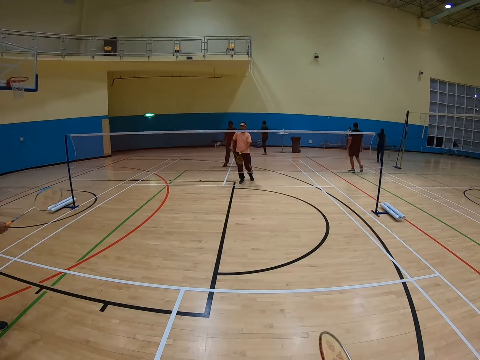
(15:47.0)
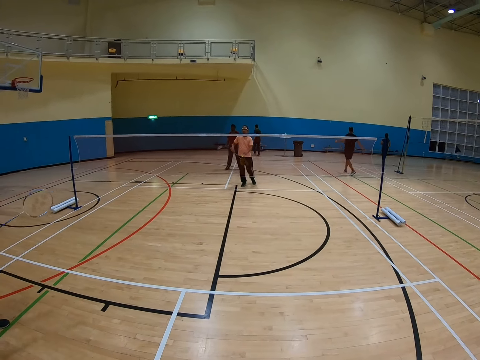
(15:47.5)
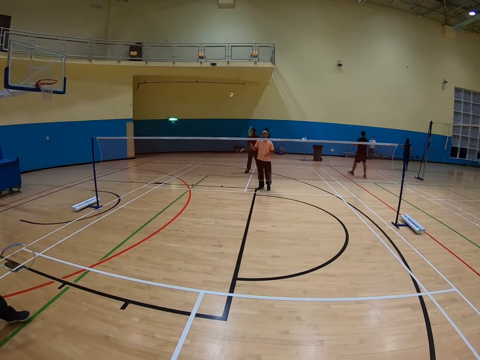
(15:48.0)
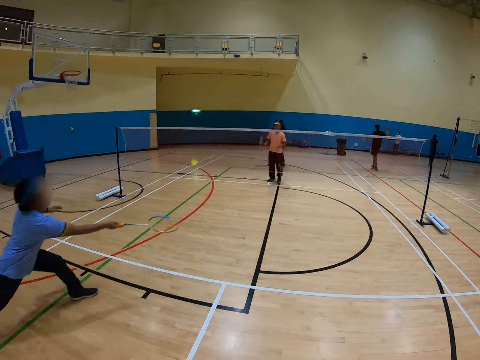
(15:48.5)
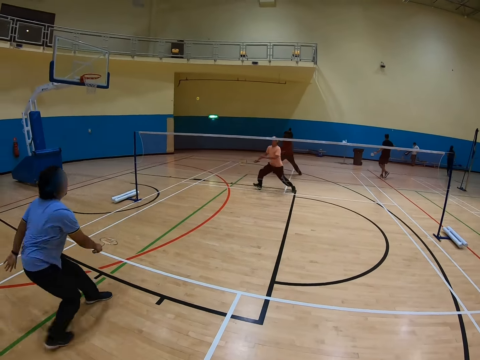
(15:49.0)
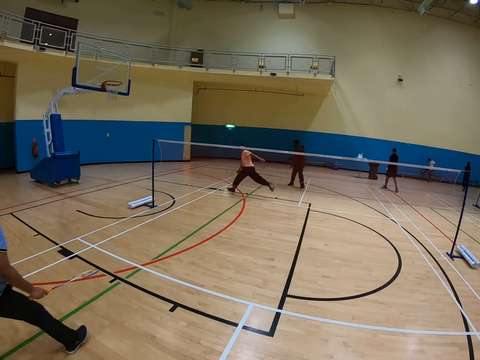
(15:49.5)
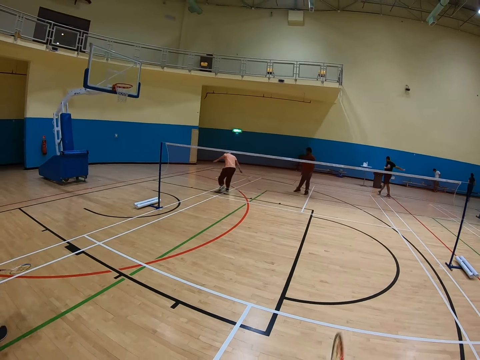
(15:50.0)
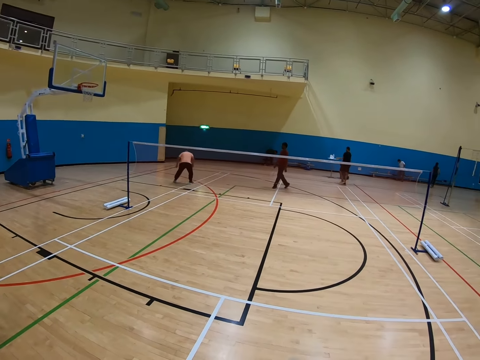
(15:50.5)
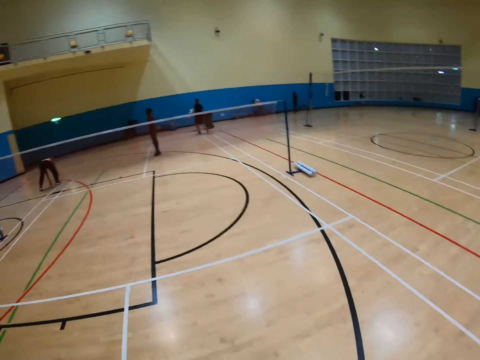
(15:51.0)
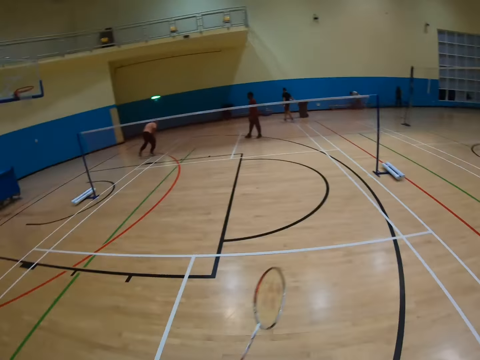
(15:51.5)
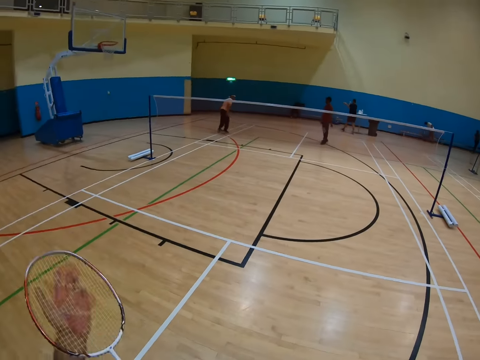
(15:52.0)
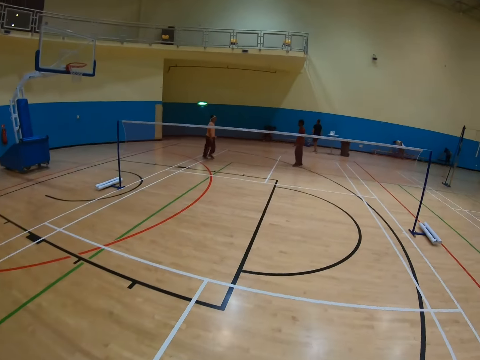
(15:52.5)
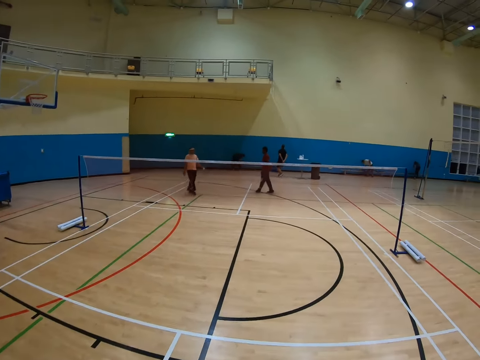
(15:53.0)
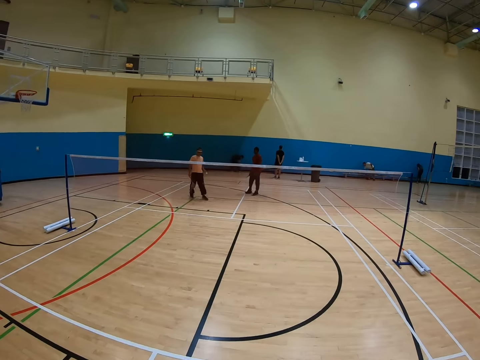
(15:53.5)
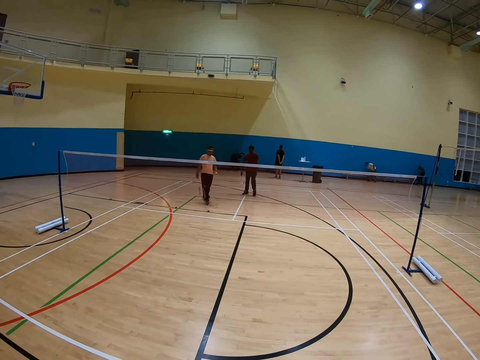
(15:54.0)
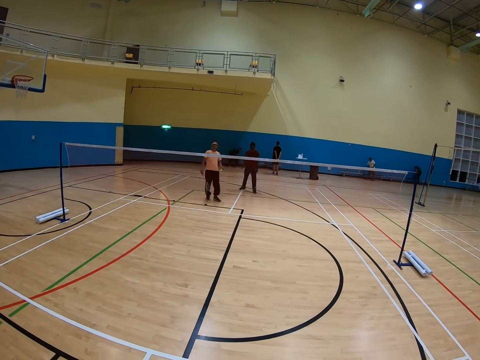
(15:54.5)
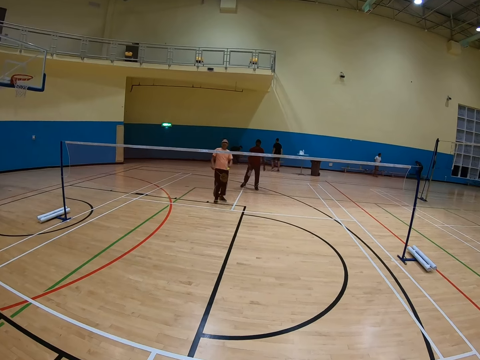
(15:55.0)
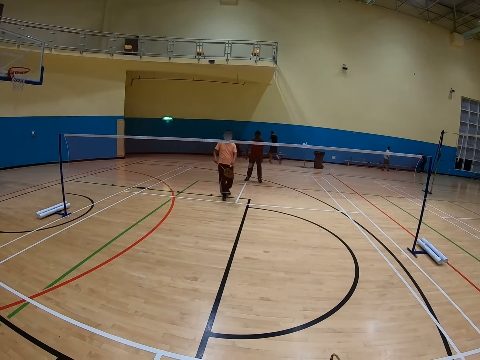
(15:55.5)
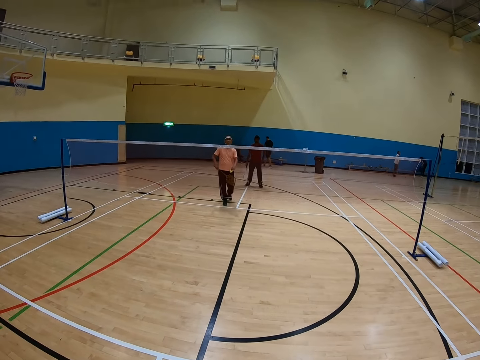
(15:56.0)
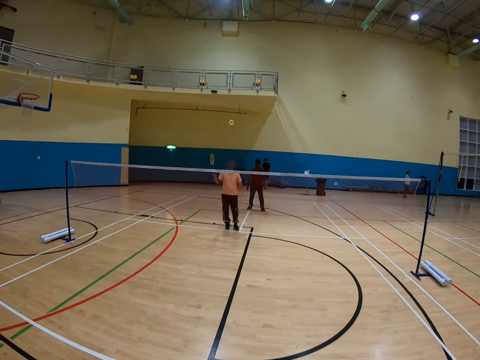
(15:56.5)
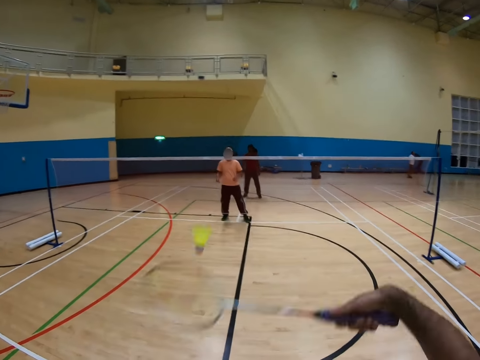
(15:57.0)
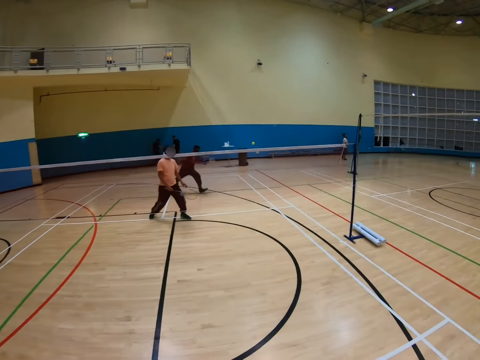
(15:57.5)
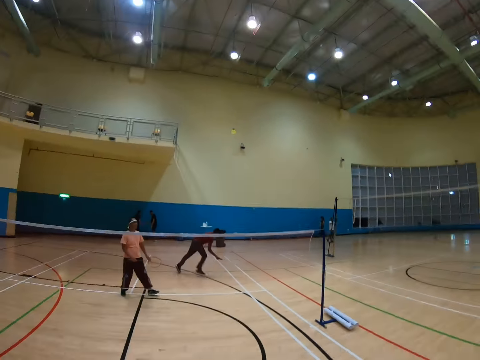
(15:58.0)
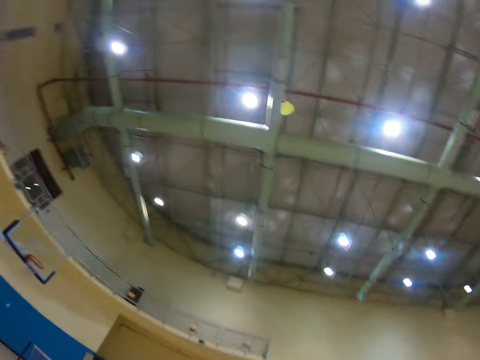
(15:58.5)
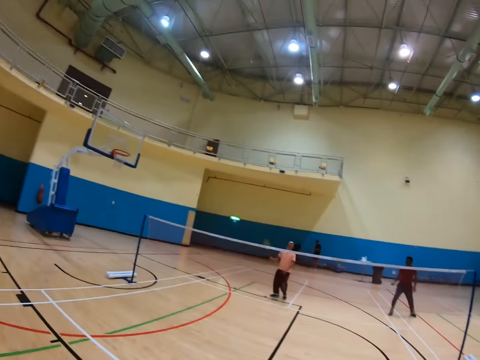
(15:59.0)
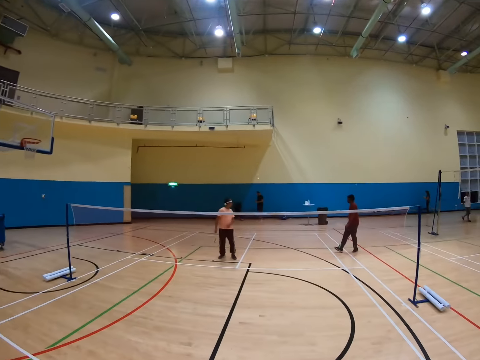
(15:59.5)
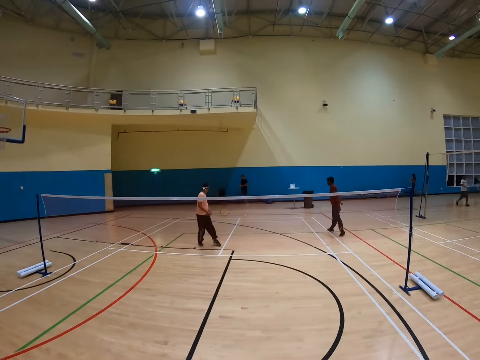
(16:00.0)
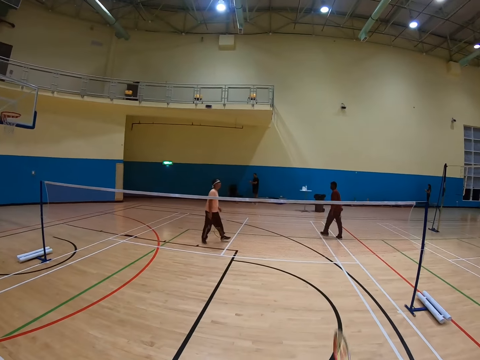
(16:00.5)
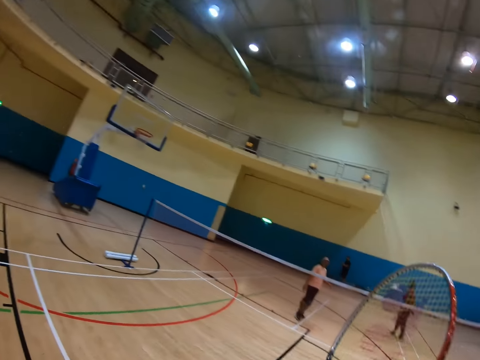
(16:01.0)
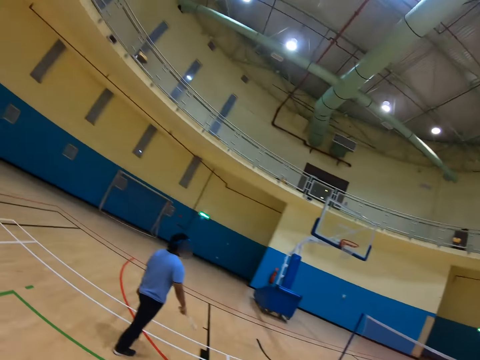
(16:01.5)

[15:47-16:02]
A man hits the shuttlecock. Another man runs in the badminton court, picks up the shuttlecock and walks in the badminton court. A third man catches the shuttlecock. The camera wearer hits the shuttlecock.

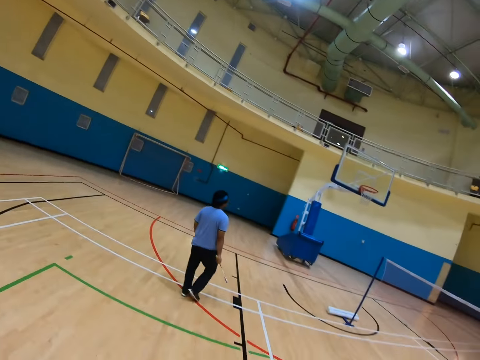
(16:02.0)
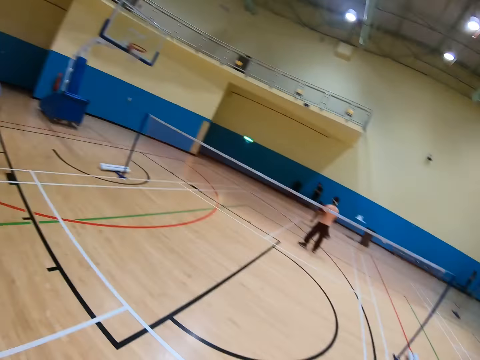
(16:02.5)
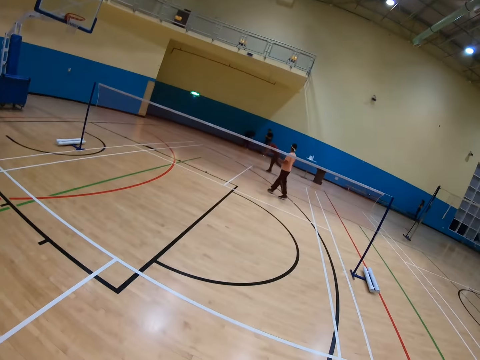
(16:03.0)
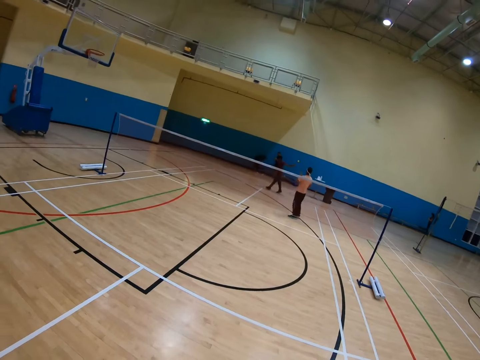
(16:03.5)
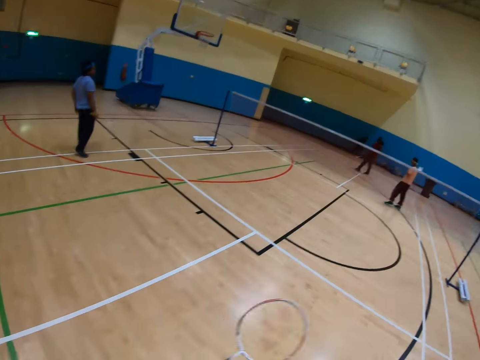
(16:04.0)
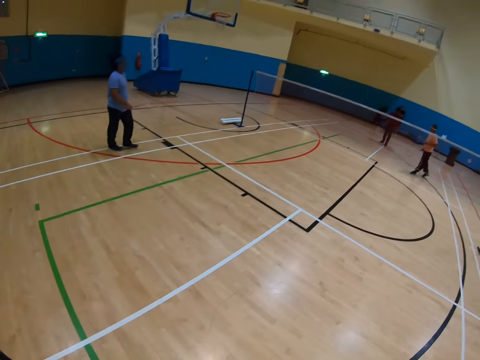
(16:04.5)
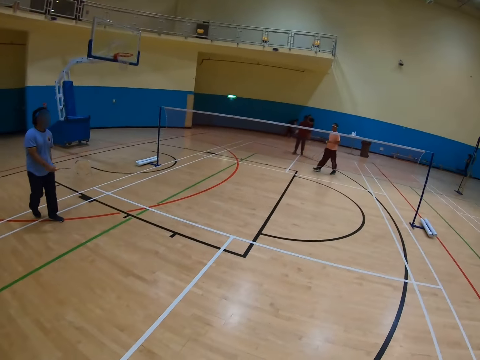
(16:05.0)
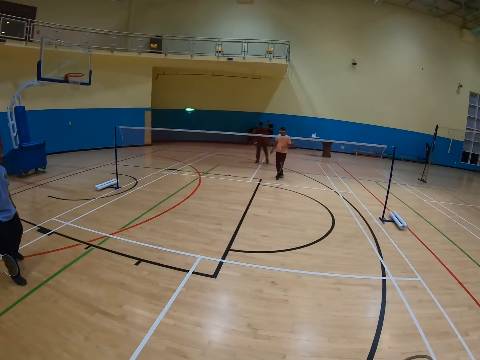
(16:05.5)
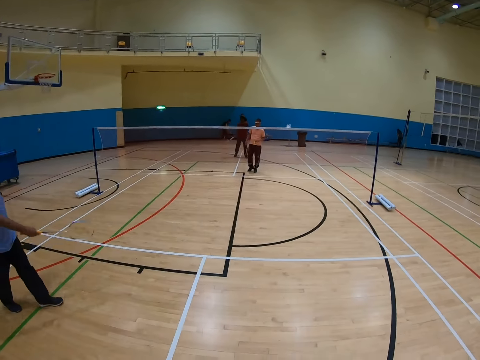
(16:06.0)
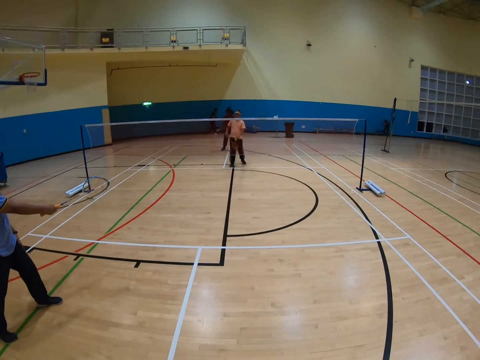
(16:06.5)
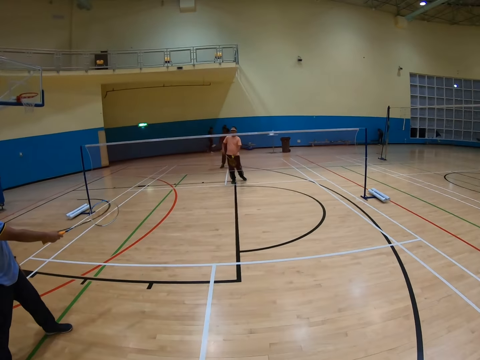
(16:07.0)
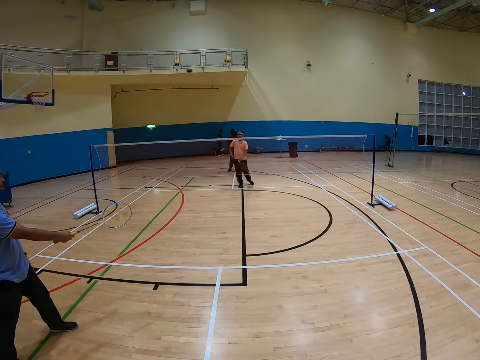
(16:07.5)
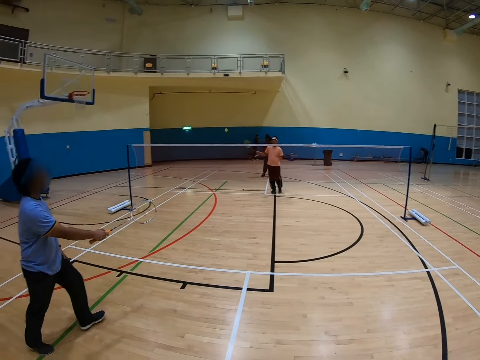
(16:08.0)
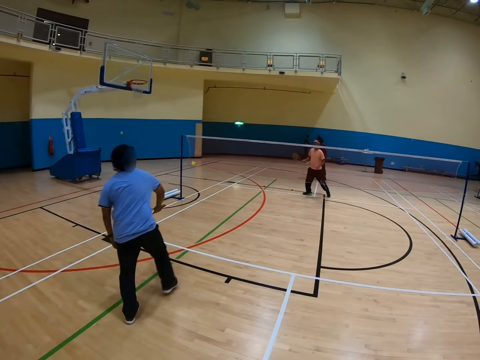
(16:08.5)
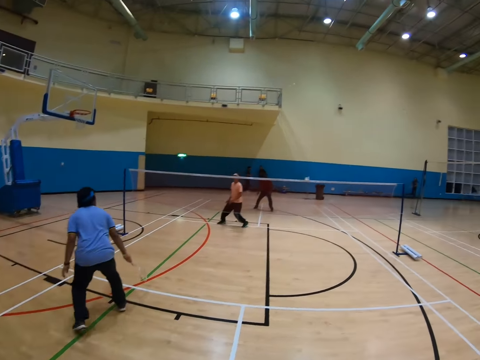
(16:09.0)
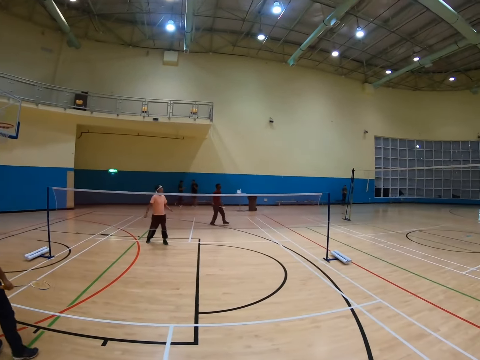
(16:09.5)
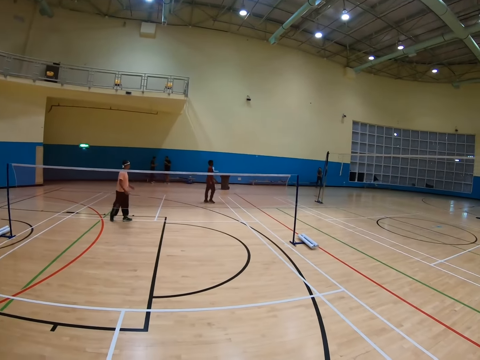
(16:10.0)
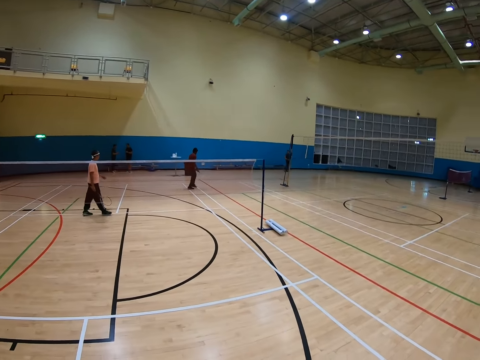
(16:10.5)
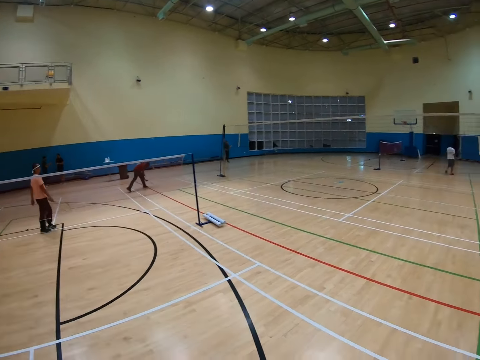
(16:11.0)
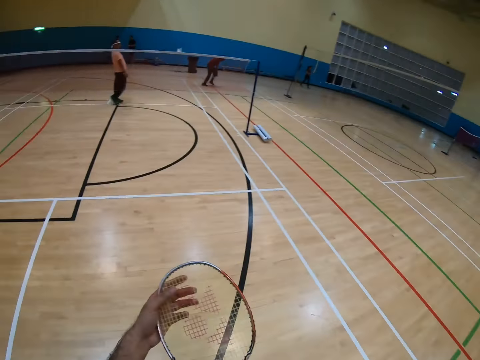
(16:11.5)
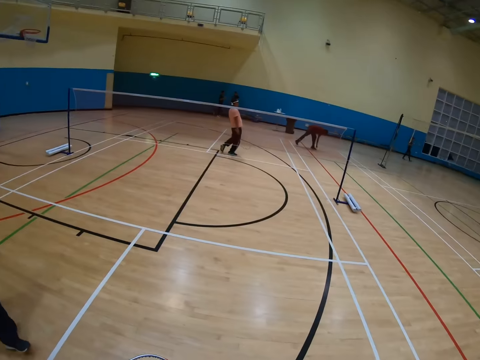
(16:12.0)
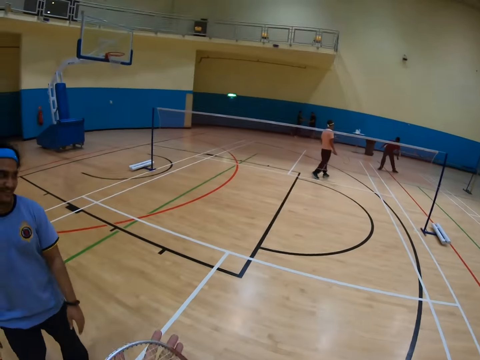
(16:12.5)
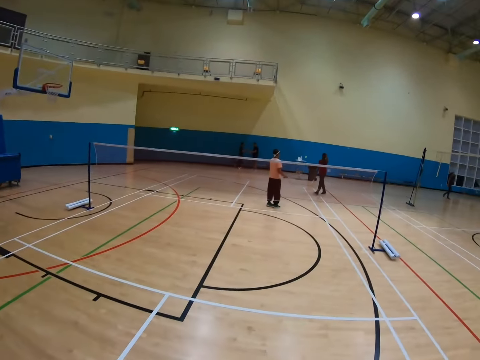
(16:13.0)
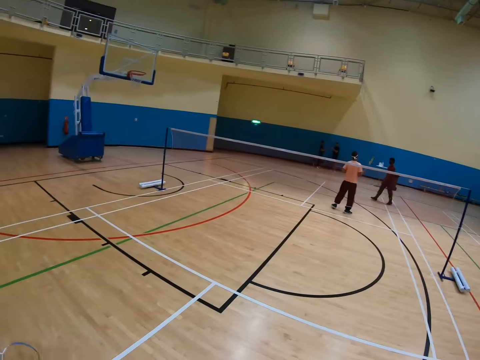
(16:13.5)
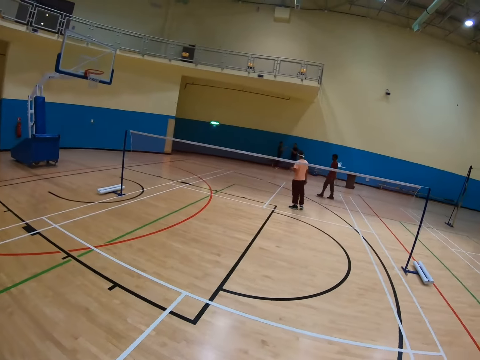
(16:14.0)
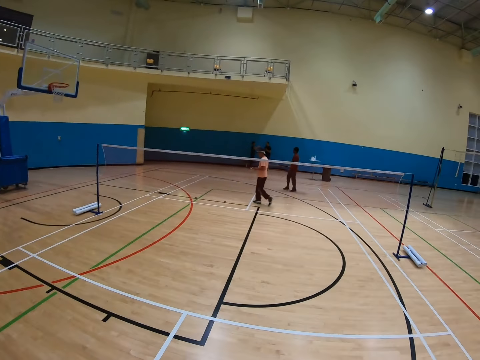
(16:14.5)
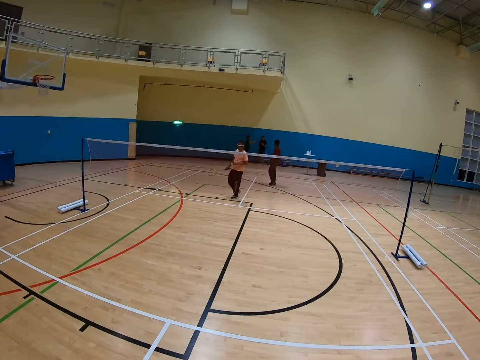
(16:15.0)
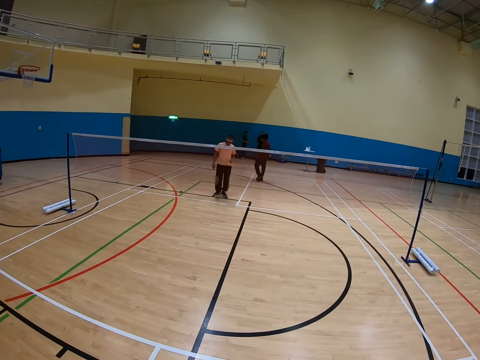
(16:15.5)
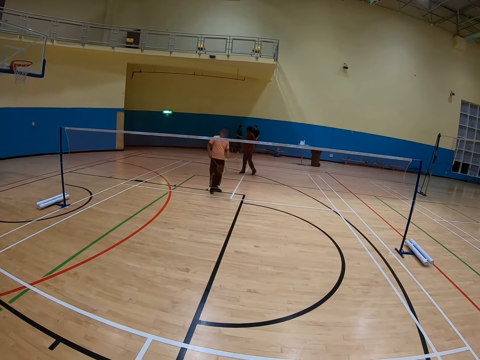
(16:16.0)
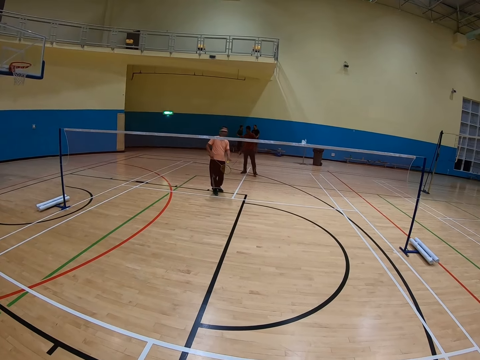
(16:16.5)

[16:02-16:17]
A man walks in the court. The man walks in the court again. Another man hits the shuttlecock. A third man walks in the court, picks up the shuttlecock and walks in the court. The second man walks in the court.
